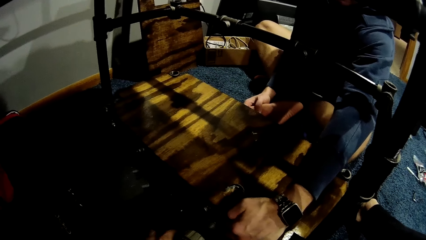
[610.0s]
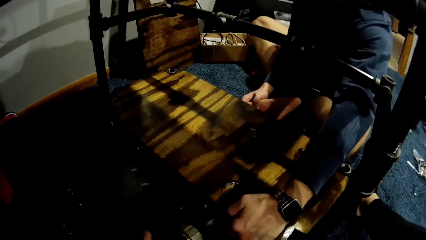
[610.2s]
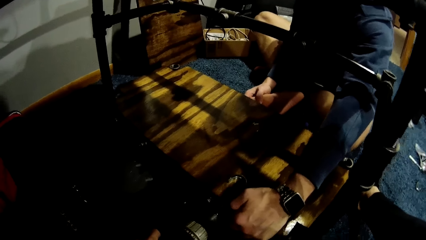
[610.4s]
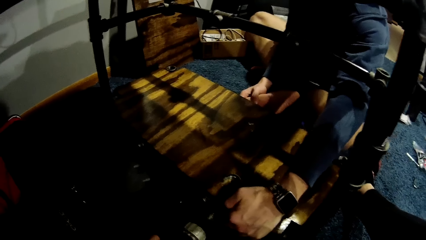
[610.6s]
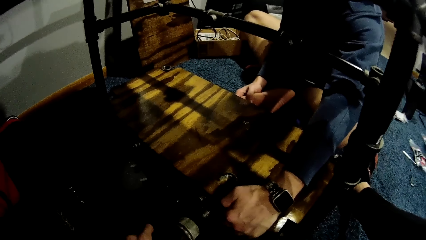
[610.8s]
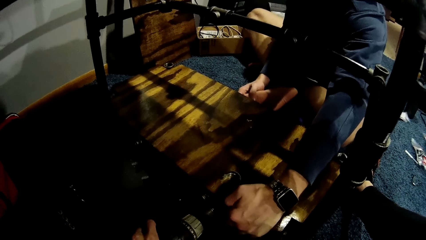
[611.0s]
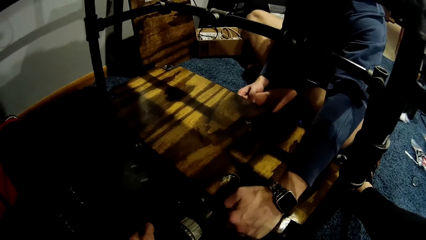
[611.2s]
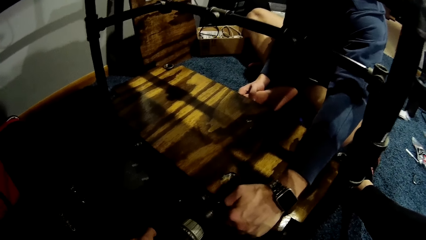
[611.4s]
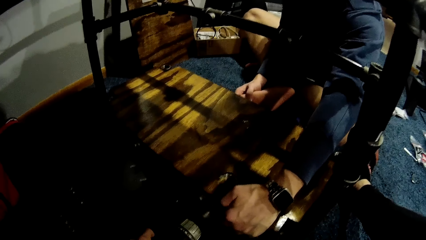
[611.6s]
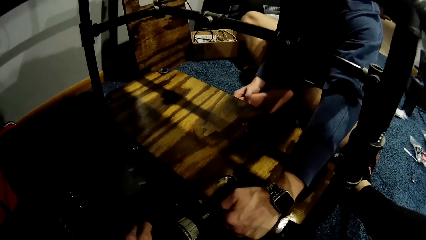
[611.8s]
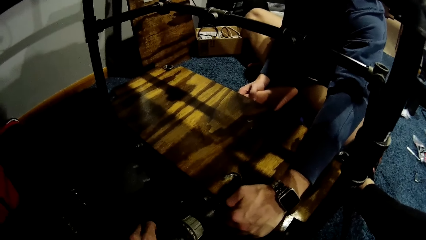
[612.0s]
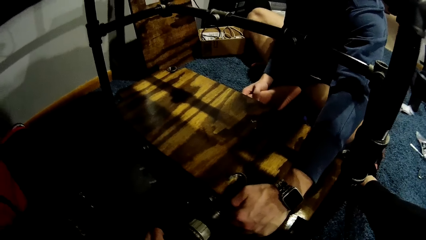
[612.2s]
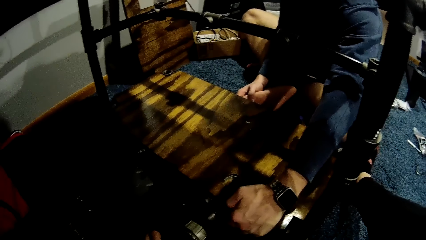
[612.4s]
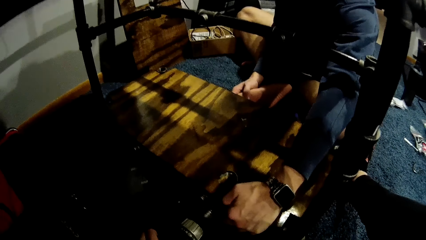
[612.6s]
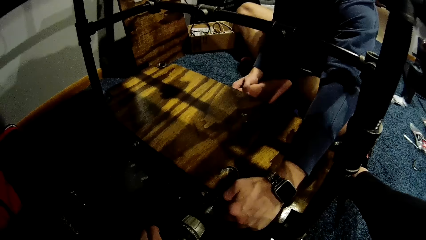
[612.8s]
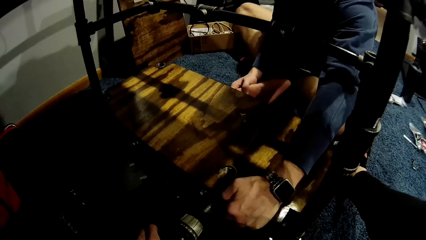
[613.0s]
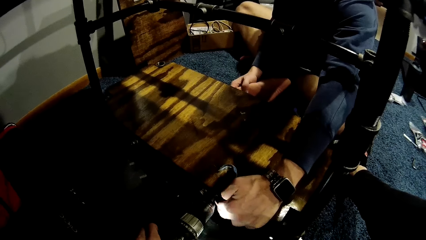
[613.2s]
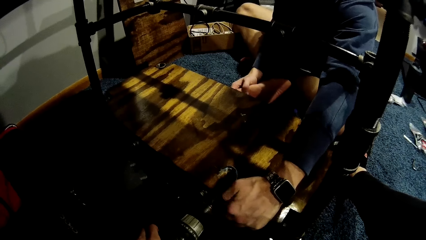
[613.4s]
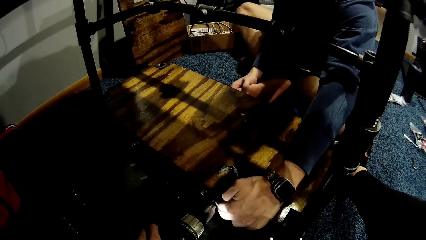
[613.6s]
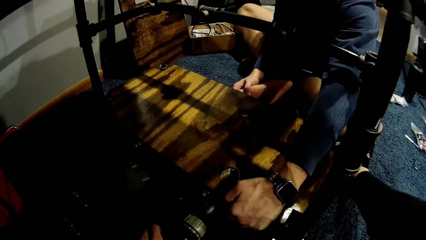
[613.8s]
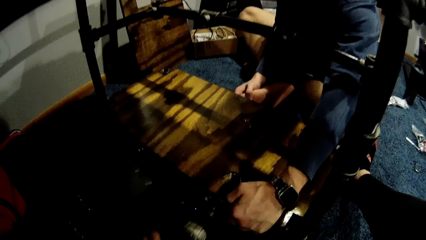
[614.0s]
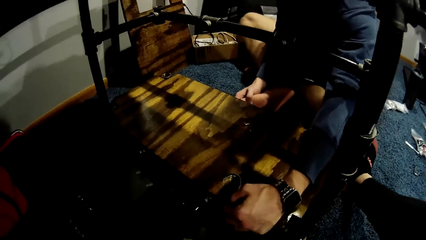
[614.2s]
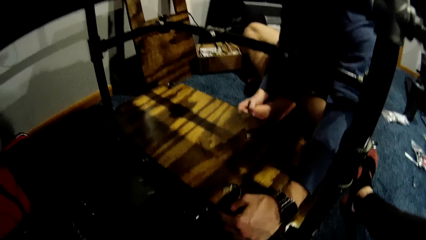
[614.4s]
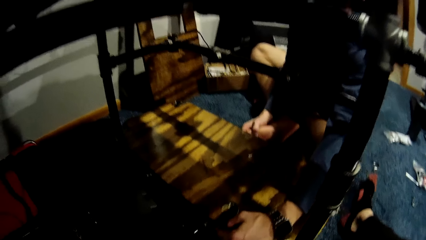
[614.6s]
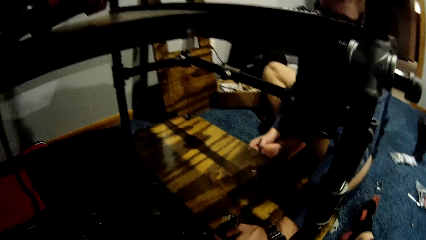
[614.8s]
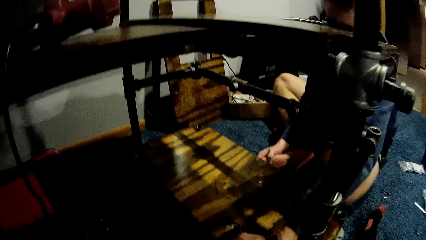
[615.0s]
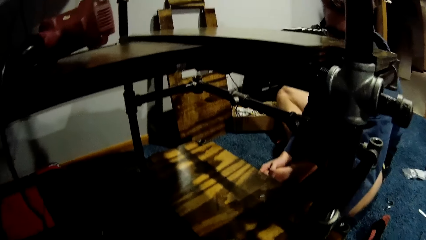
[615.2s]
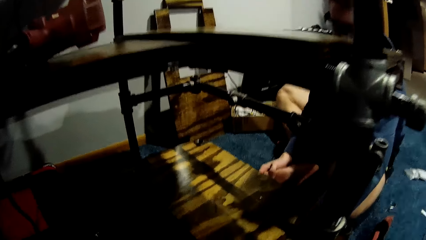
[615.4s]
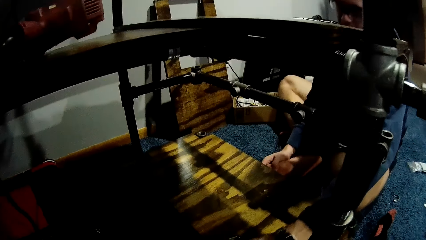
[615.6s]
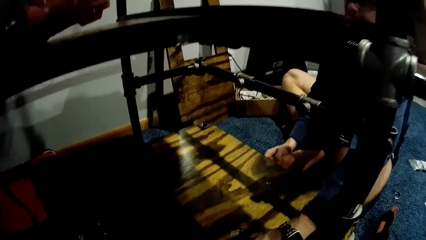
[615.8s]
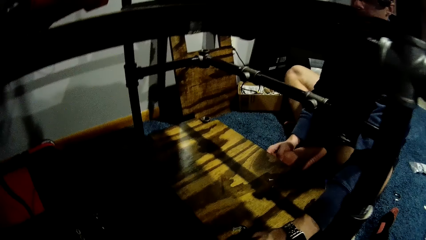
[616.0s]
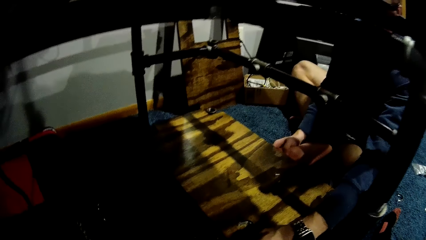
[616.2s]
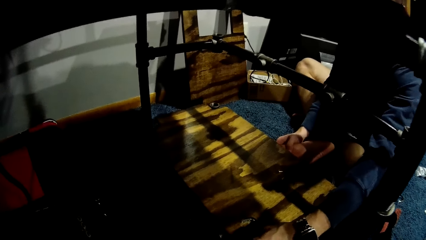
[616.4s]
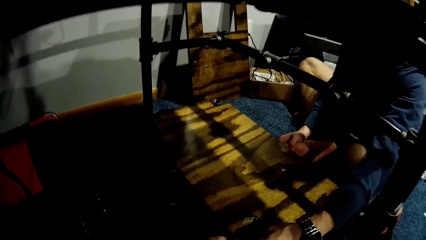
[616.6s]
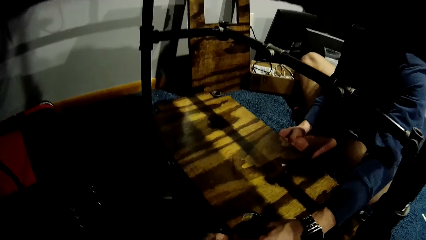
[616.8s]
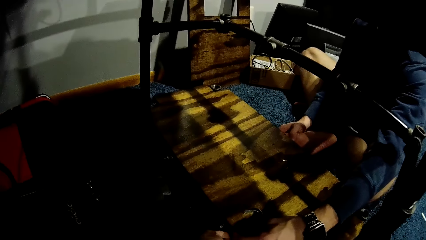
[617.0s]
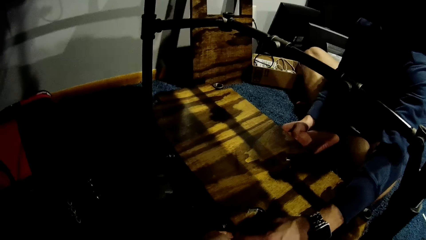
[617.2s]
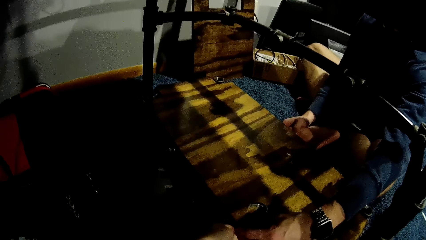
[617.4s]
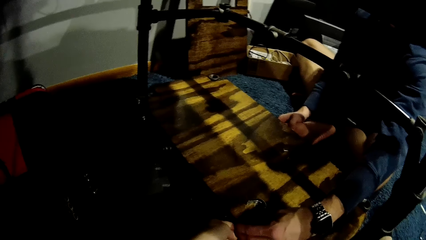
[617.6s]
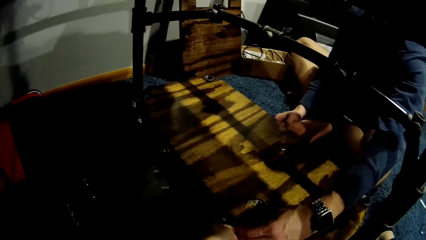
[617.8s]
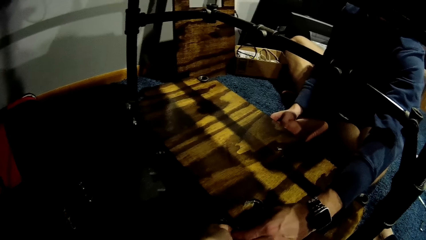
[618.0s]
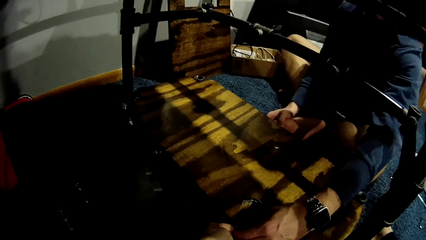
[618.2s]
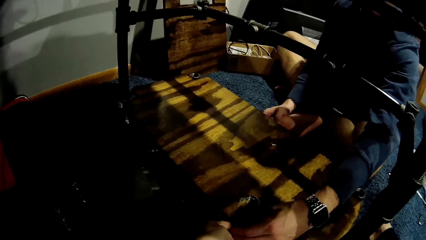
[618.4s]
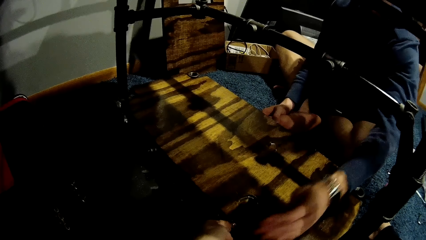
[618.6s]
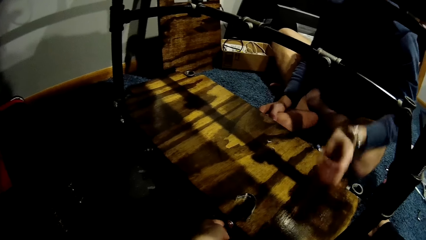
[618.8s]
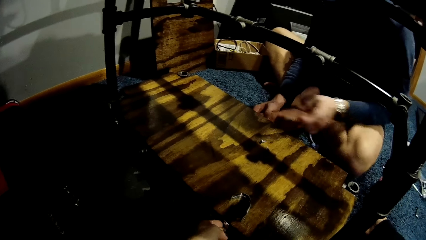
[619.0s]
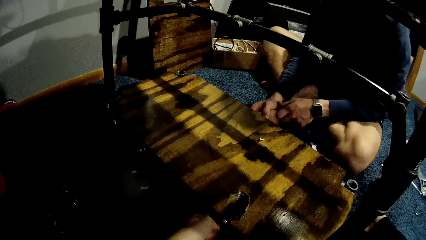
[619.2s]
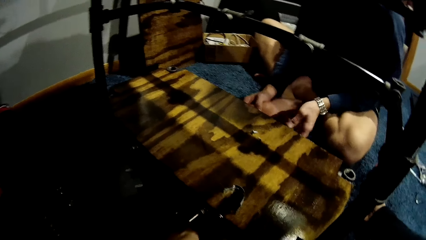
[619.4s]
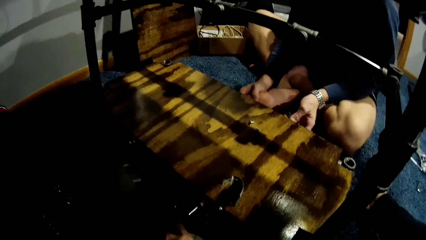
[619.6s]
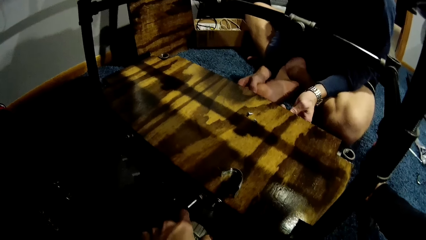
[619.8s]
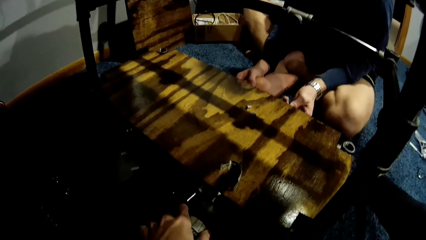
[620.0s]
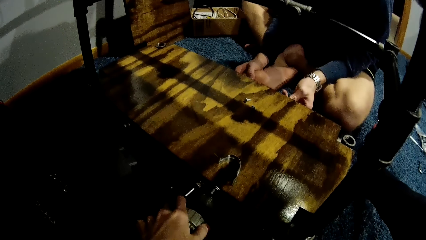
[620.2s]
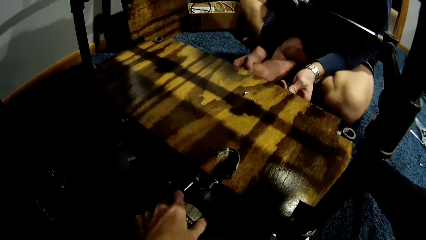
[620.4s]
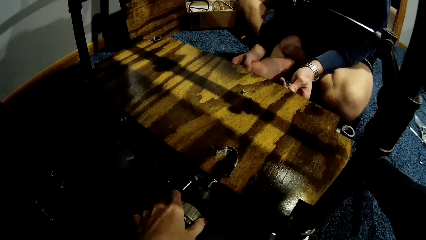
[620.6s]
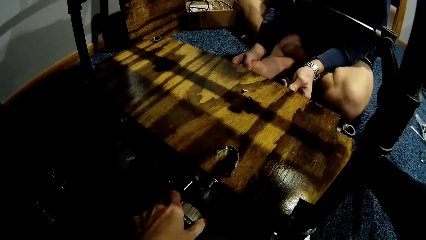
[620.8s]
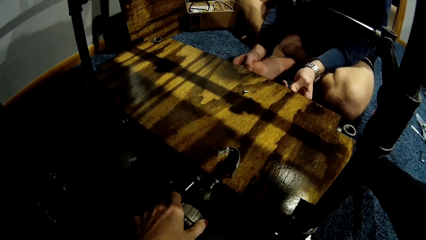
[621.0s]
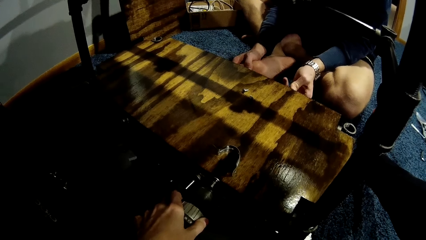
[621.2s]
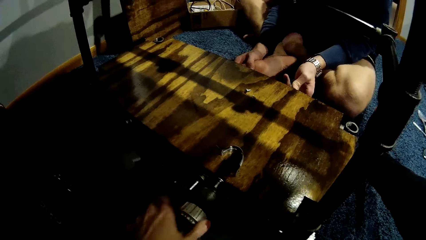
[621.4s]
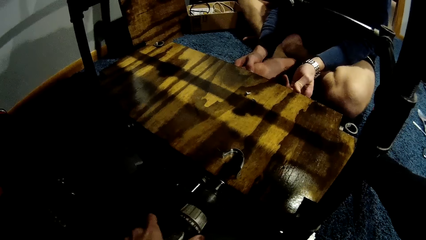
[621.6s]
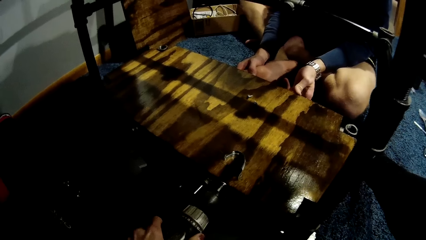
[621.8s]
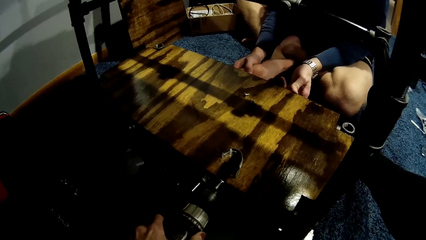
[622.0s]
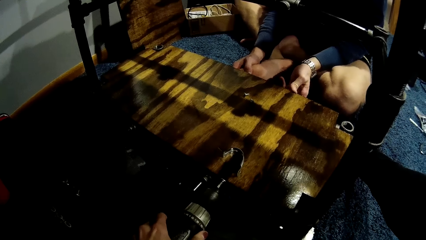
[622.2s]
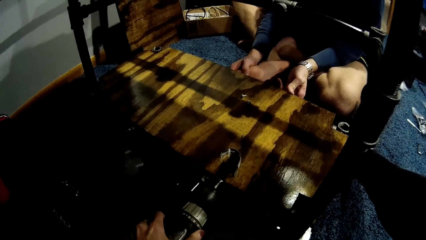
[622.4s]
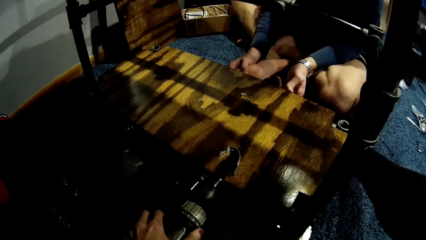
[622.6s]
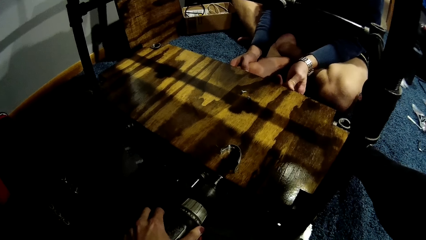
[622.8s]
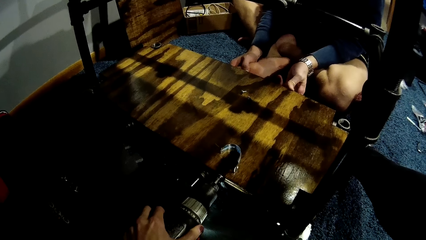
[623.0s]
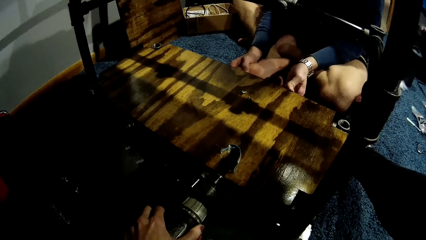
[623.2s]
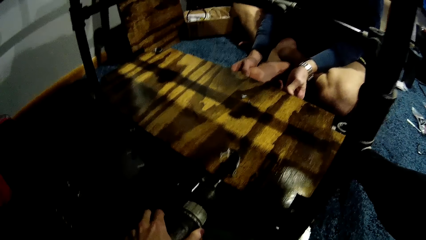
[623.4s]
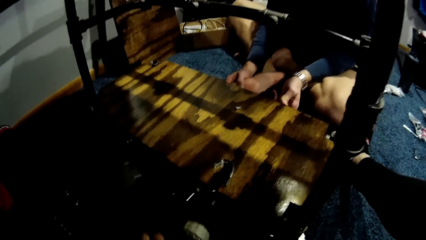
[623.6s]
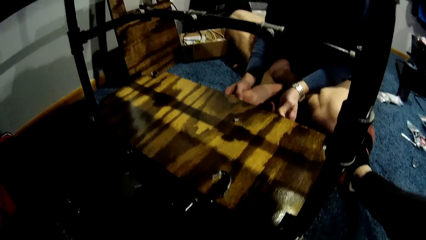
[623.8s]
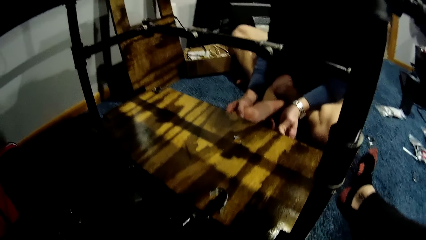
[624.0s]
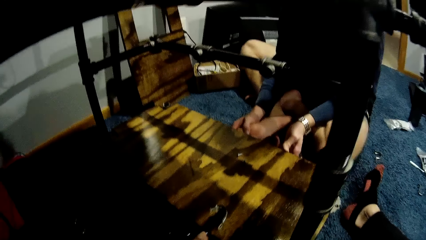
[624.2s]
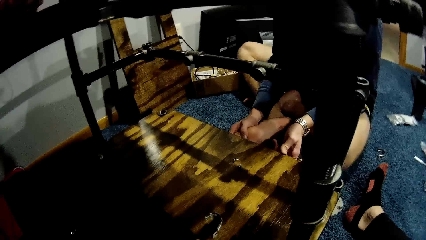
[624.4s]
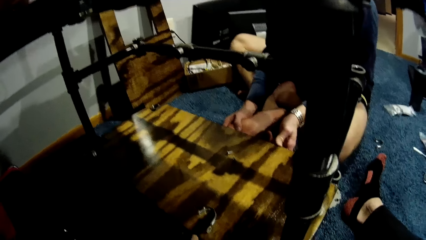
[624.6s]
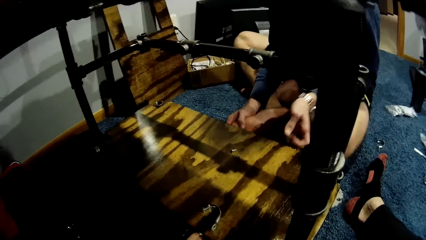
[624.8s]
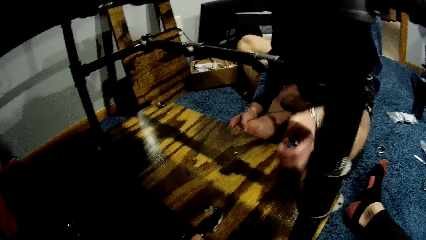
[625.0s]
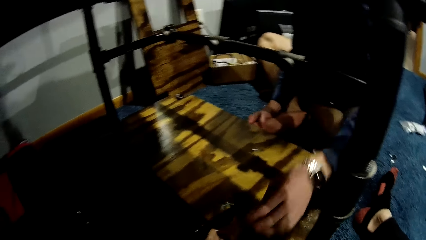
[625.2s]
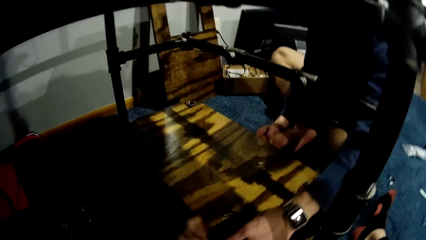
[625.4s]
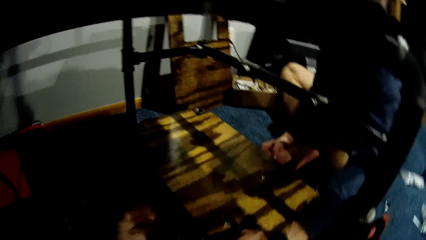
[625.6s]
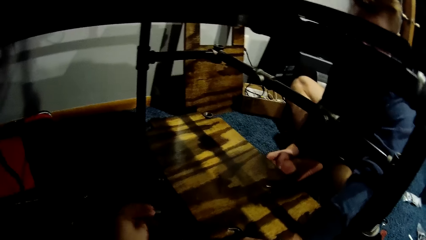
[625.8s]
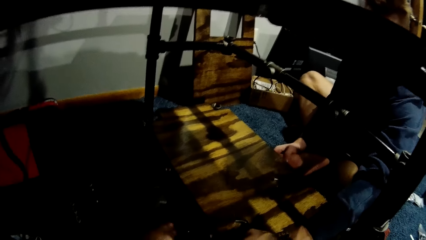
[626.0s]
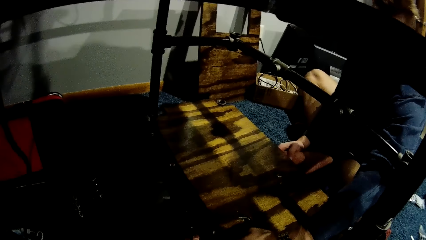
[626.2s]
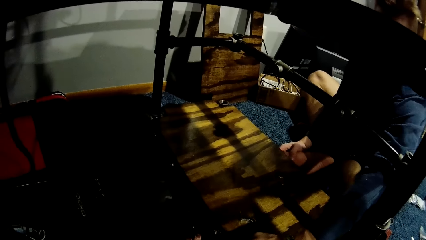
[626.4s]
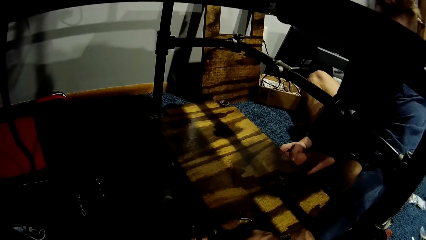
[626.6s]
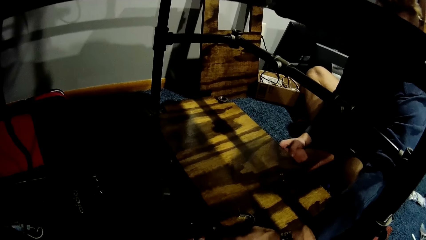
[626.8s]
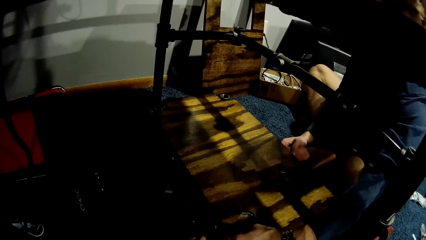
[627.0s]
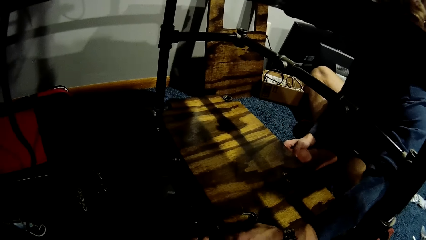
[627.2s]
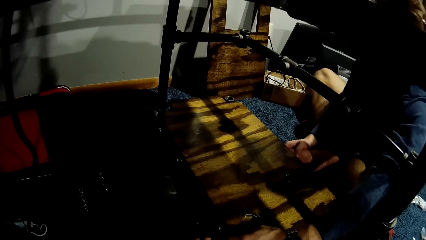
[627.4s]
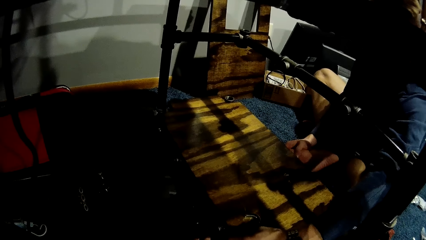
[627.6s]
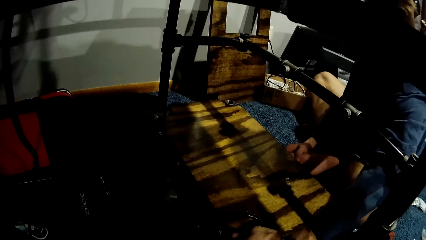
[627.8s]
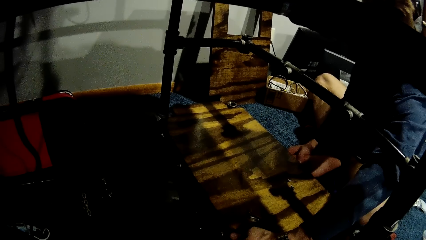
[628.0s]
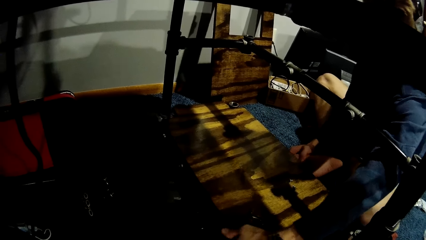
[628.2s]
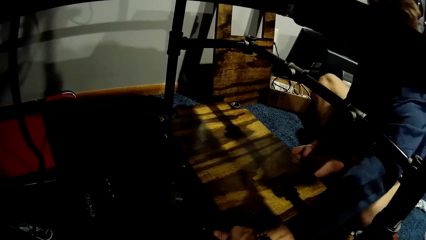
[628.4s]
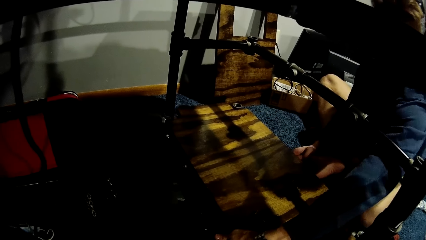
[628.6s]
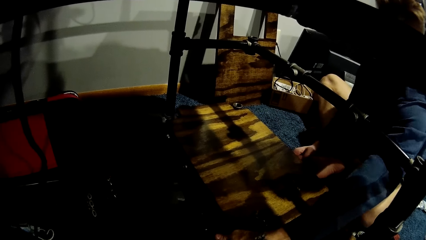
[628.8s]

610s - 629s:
The camera wearer drills the wood on the car lift with the driller in her left hand. A man examines the cardboard. The man holds the side of the wood on the car lift with his left hand.
